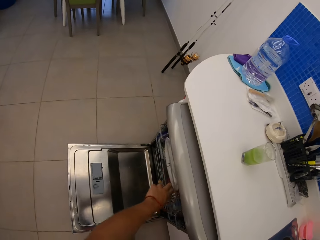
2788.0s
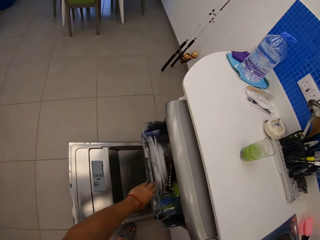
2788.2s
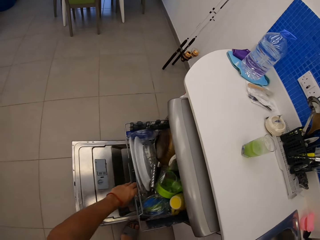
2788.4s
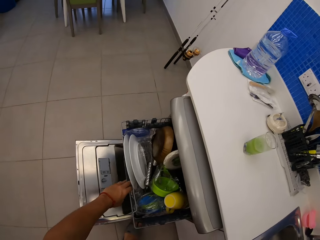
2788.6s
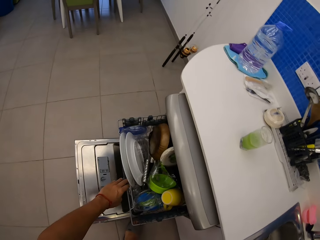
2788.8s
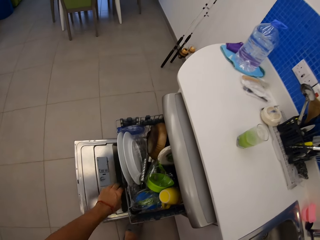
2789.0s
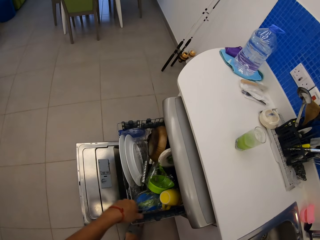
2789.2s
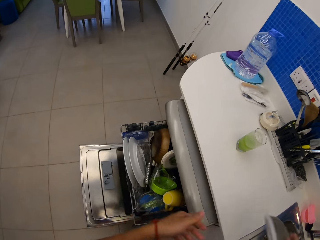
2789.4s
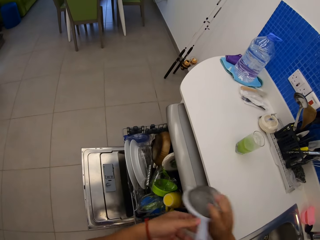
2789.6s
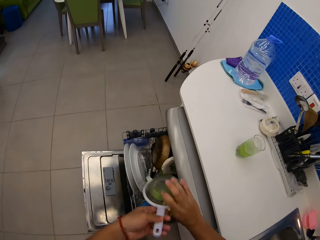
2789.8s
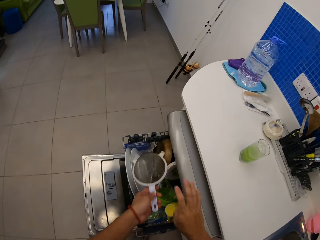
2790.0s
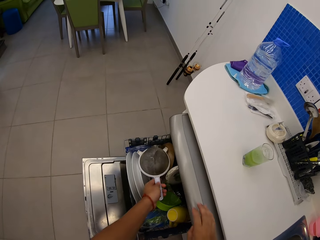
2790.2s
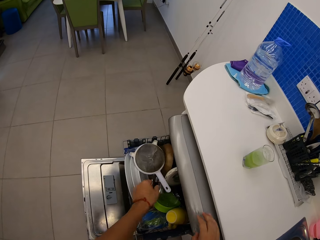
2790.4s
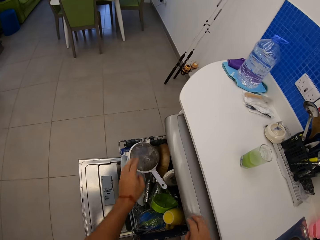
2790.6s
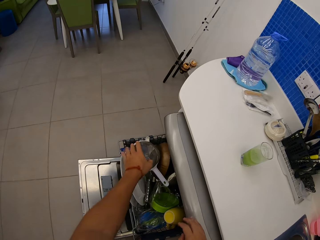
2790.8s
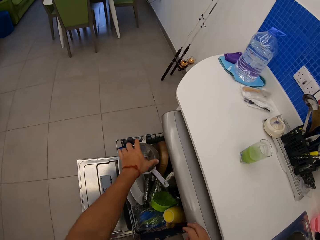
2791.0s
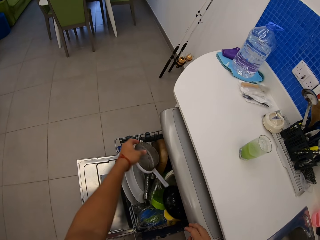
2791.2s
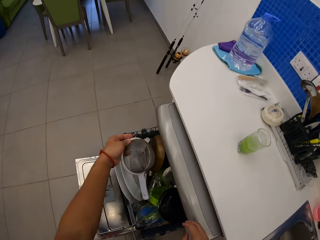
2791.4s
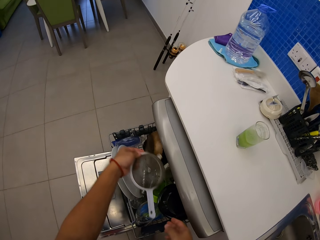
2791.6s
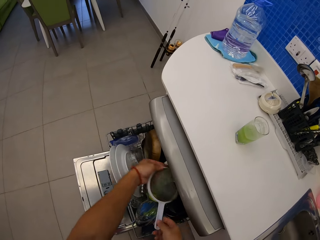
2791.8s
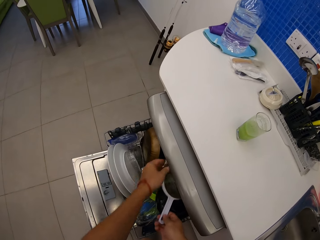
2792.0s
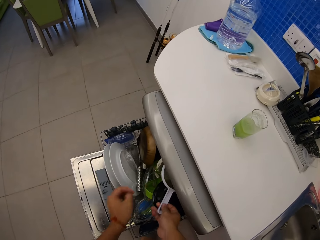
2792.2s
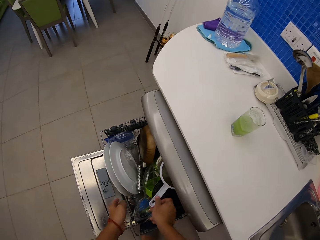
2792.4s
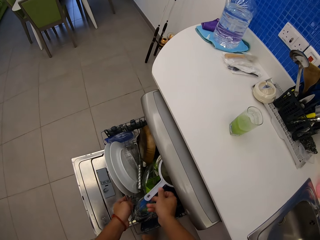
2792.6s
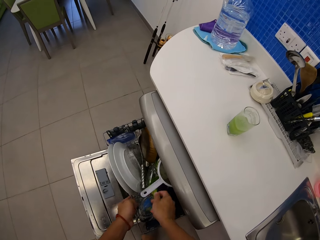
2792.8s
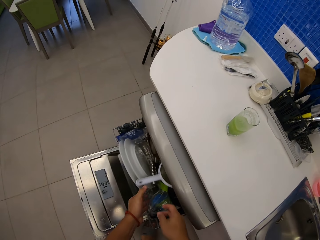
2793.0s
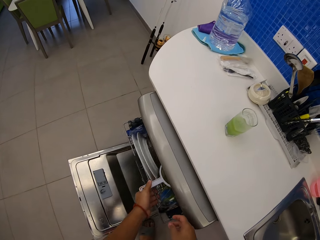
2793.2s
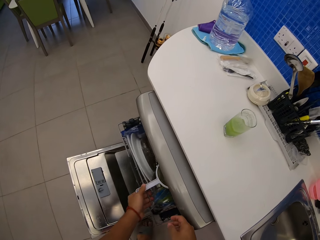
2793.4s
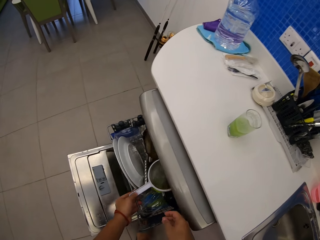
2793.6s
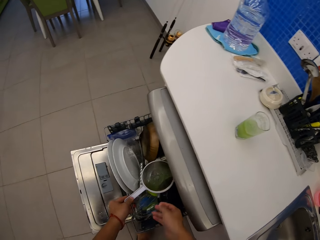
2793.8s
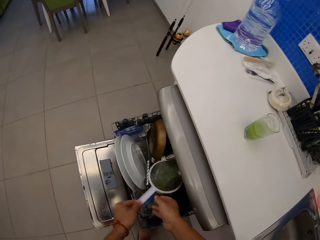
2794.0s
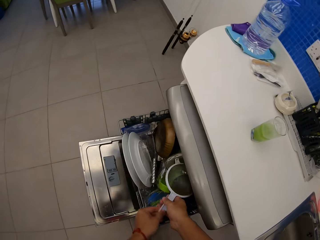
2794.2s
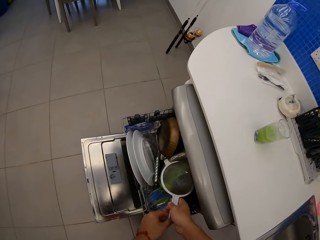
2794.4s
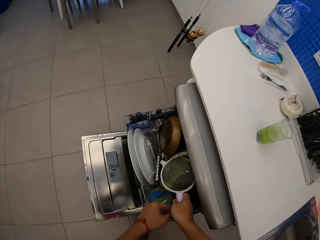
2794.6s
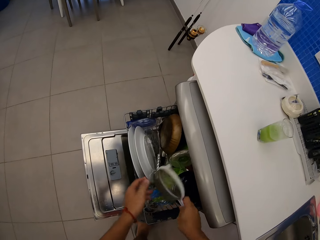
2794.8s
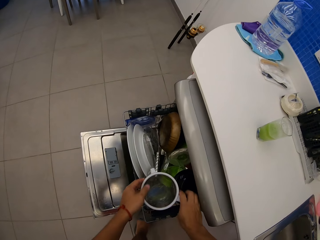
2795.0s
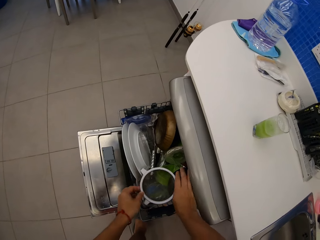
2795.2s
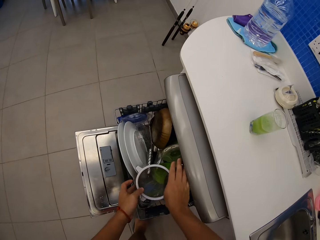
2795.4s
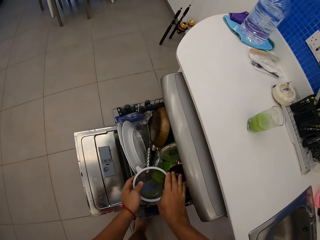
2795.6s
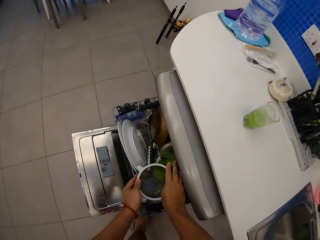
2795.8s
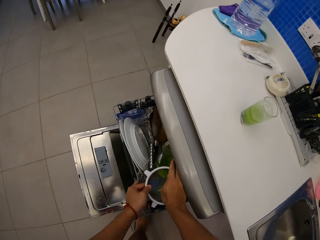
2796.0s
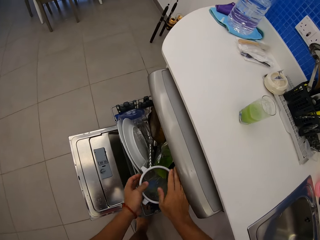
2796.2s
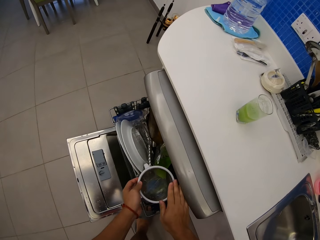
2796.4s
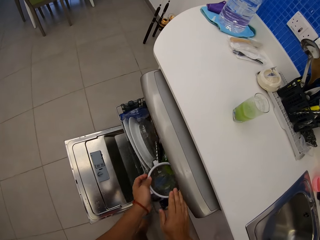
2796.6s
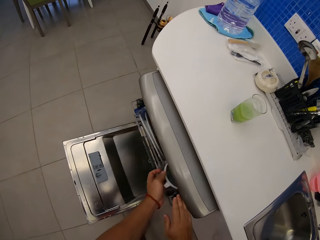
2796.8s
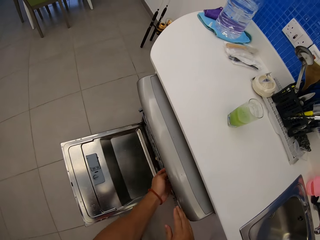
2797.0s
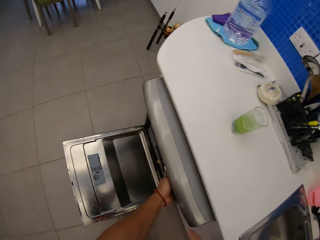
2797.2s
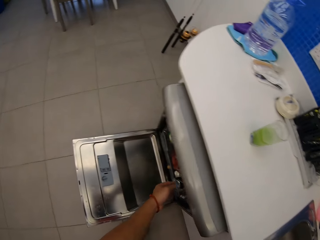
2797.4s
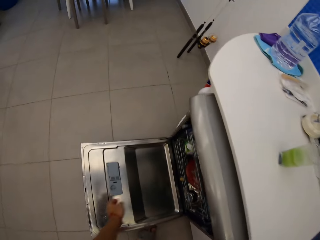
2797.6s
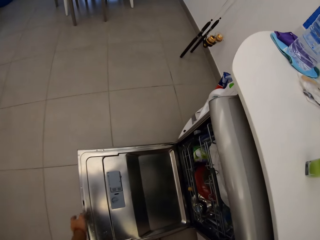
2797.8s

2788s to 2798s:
The camera wearer opens the dish rack or dishwasher with her left hand. She puts the tea strainer in the dish rack. She puts the tea strainer in the dish rack again. She closes the dish rack with her left hand.

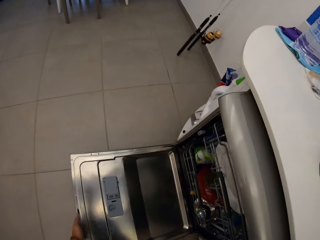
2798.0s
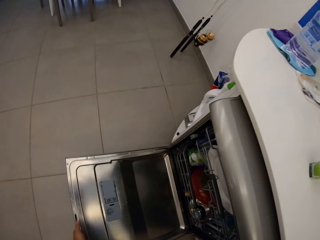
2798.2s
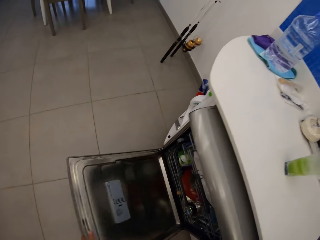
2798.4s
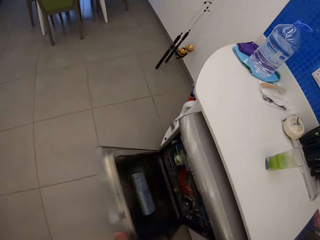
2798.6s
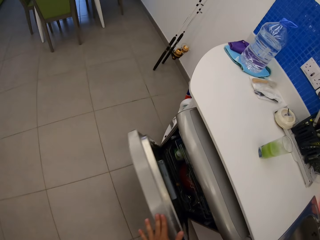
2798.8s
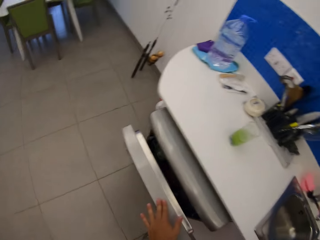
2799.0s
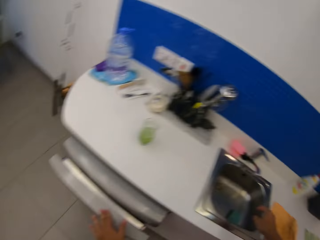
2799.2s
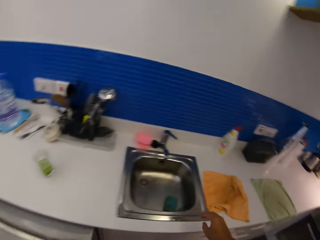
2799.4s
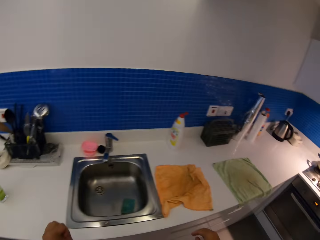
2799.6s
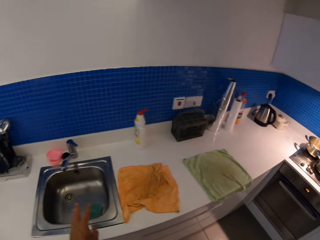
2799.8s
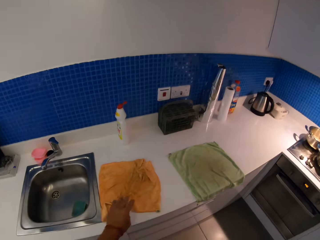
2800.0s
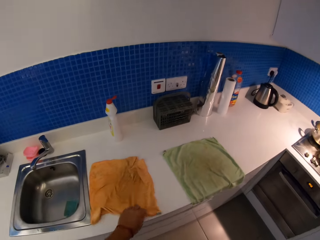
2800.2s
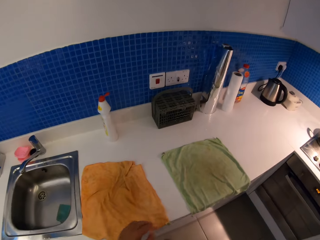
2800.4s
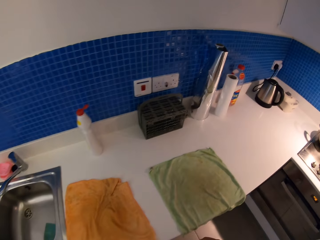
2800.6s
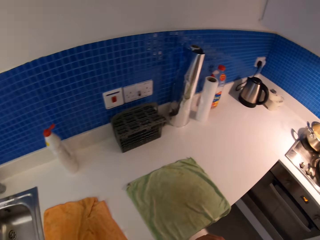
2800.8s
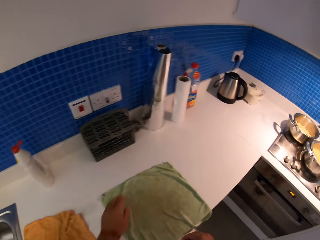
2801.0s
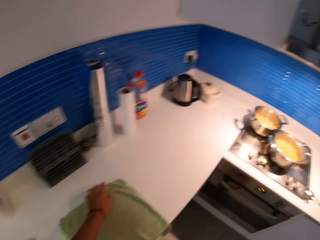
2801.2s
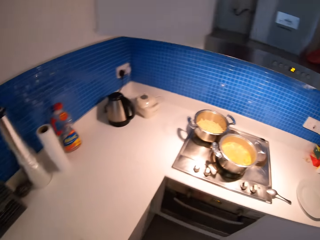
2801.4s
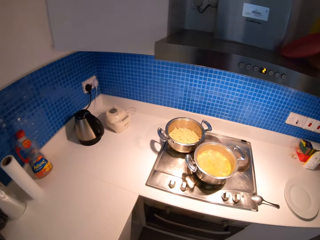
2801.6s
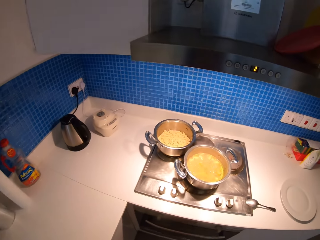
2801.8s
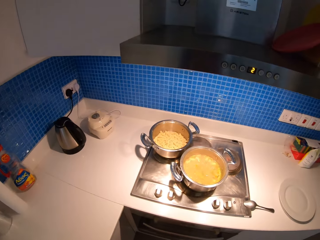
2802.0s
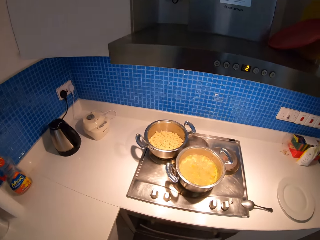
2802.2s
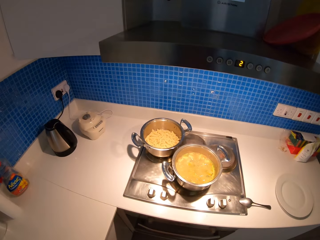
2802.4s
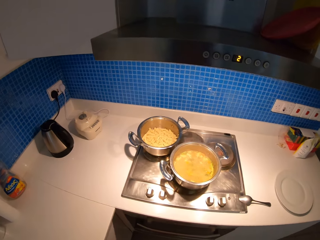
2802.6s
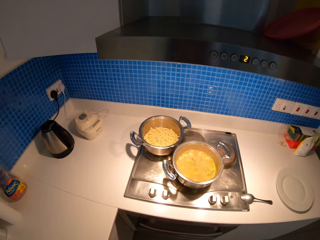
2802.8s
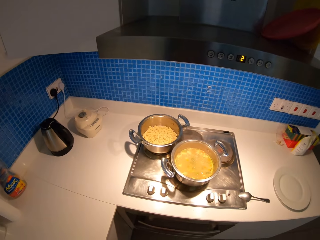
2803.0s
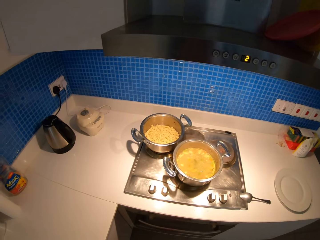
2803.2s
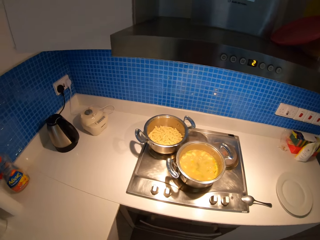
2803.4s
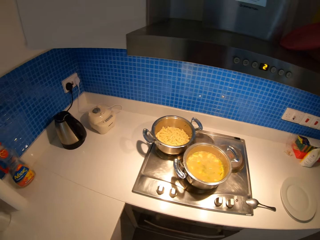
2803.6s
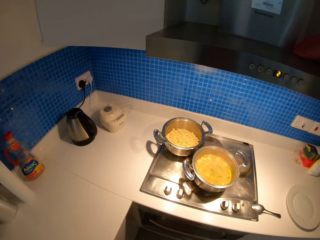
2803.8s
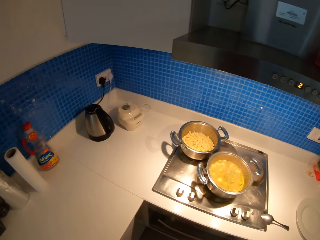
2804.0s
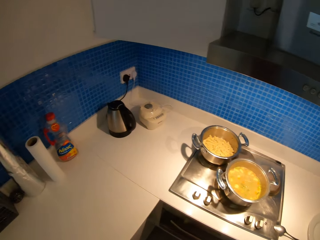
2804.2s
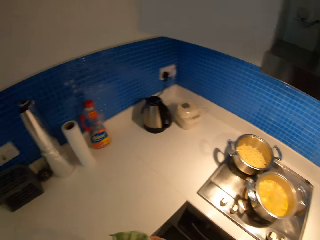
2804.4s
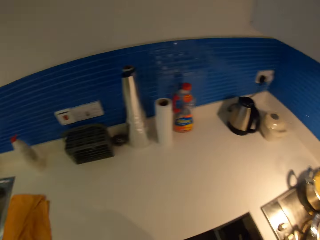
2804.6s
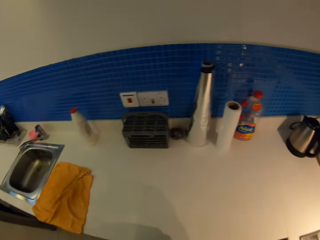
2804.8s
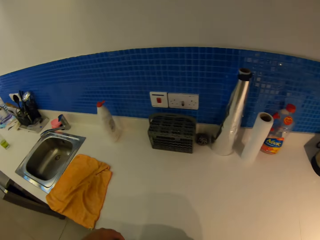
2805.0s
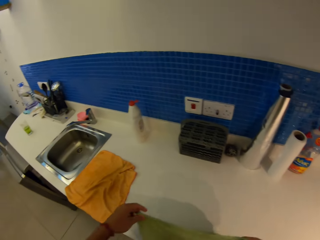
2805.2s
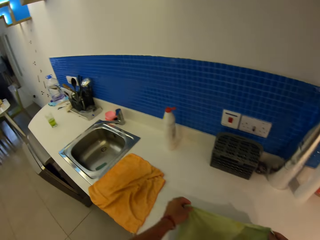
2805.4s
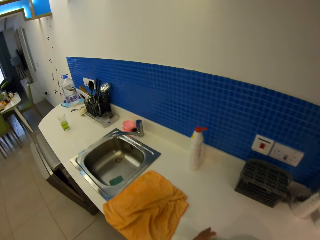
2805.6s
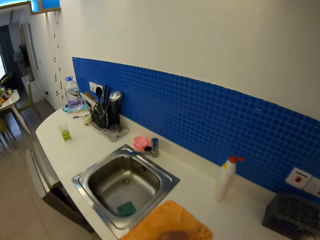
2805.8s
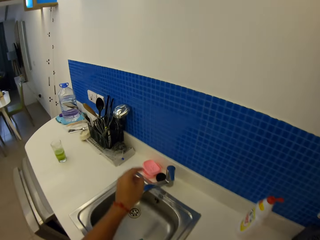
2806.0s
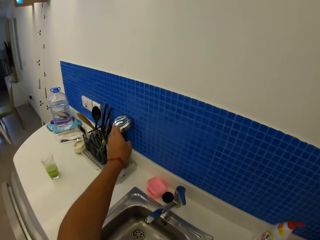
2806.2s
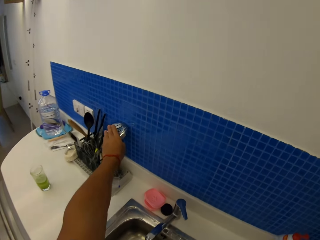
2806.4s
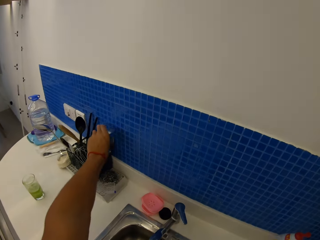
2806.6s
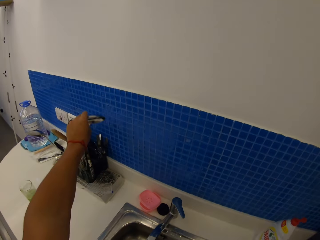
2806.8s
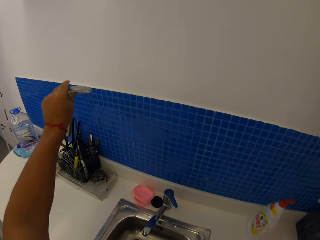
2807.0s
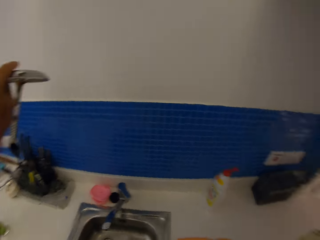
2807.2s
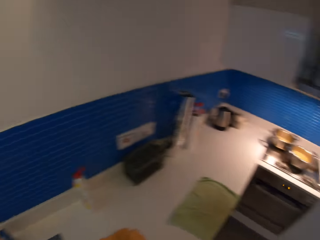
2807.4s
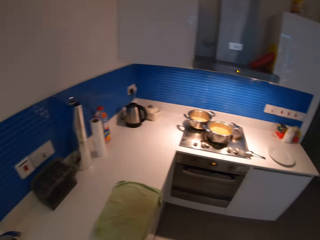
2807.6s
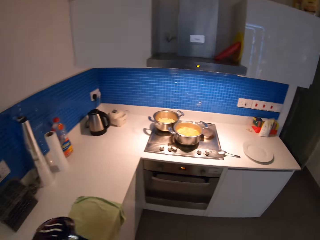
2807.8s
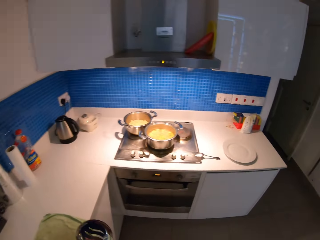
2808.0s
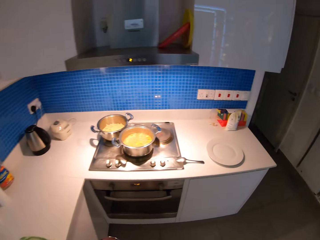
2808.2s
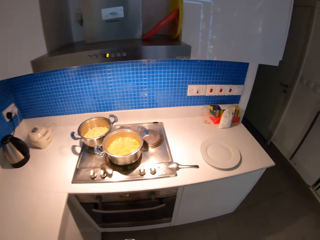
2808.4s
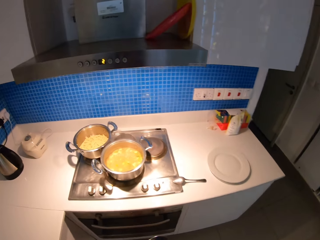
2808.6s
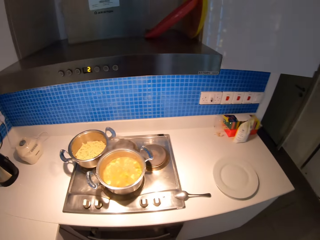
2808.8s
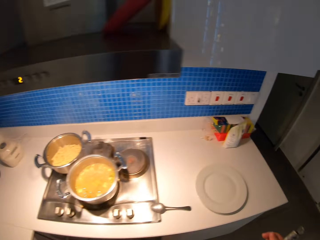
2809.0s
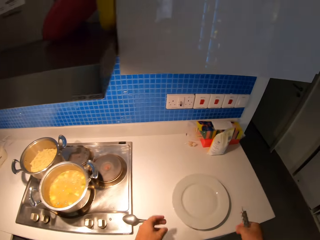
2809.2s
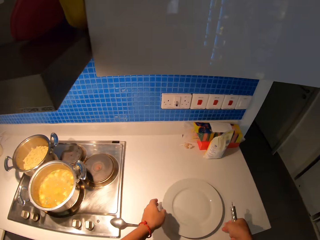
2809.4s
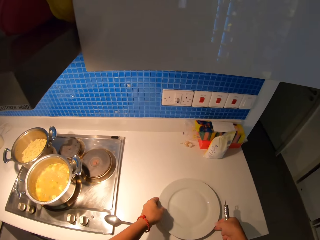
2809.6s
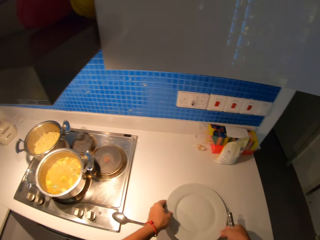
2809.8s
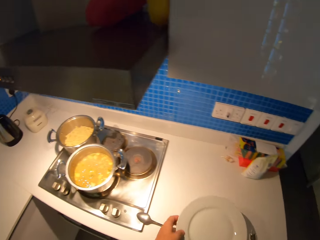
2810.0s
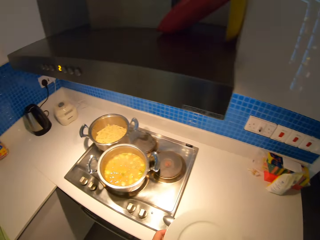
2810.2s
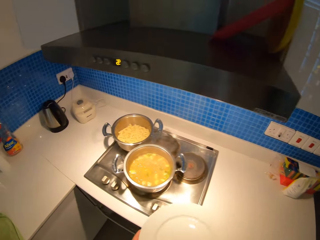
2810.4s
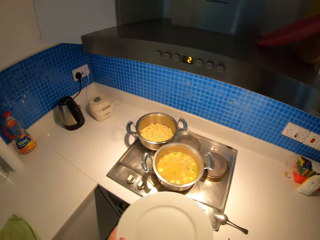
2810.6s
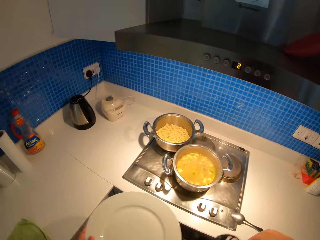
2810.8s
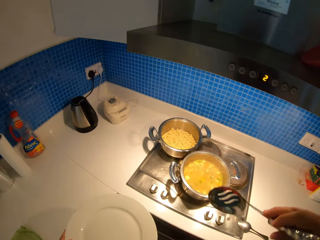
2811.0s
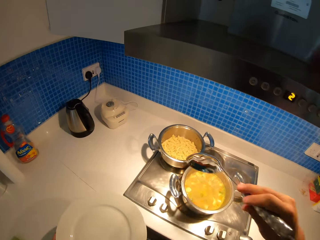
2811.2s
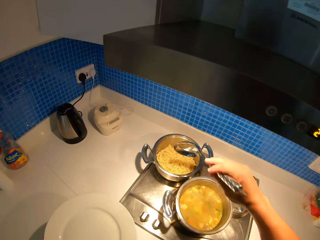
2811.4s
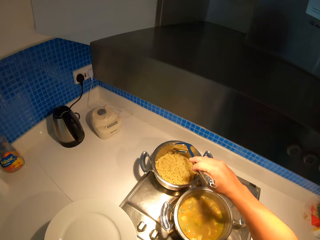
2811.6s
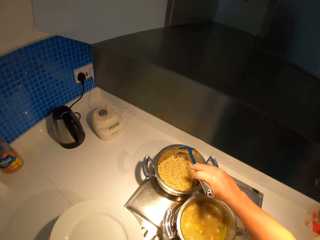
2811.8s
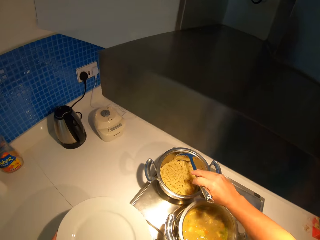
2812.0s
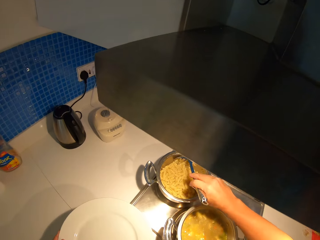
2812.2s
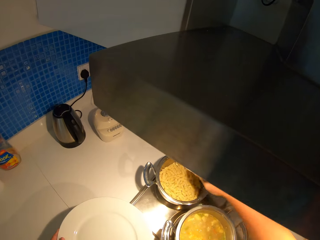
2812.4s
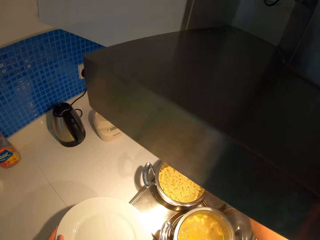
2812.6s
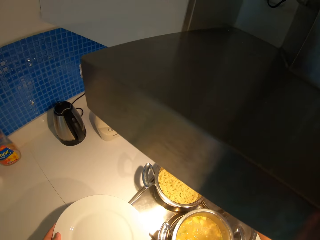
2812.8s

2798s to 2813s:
The camera wearer closes a dishwasher. They walk on the floor. They touch a cloth or kitchen towel and pick up the kitchen towel on the countertop. They pick up the serving spoon in the spoon rack. They walk on the floor. They pick up the plate on the countertop. They walk on the floor.
